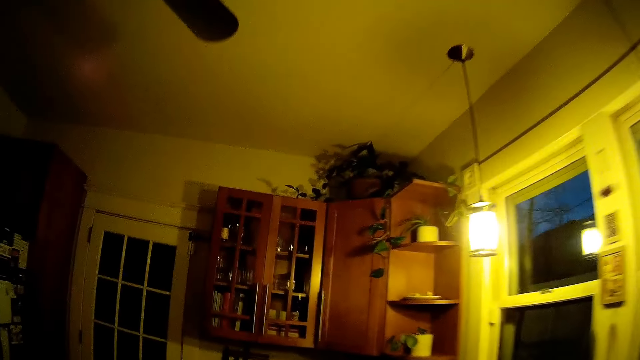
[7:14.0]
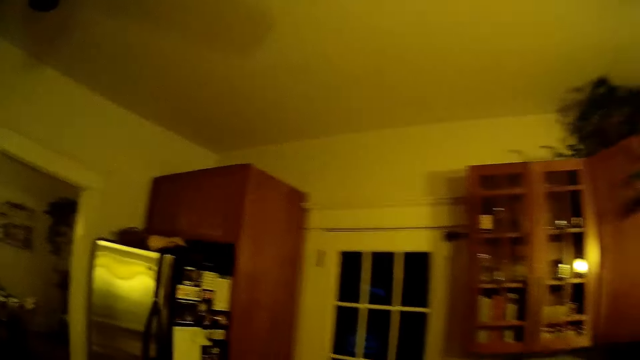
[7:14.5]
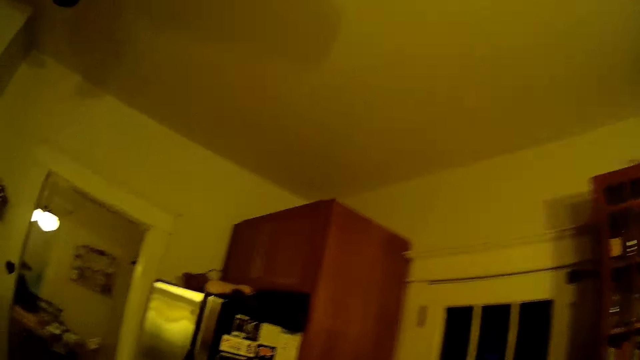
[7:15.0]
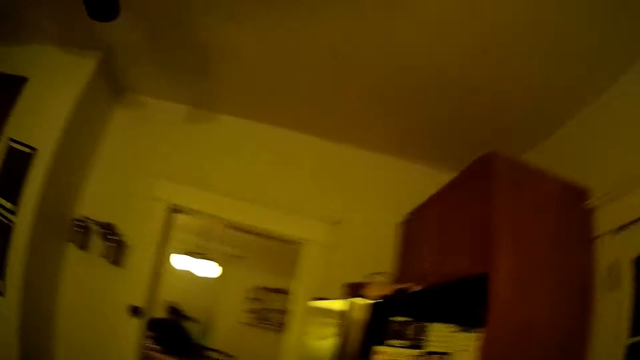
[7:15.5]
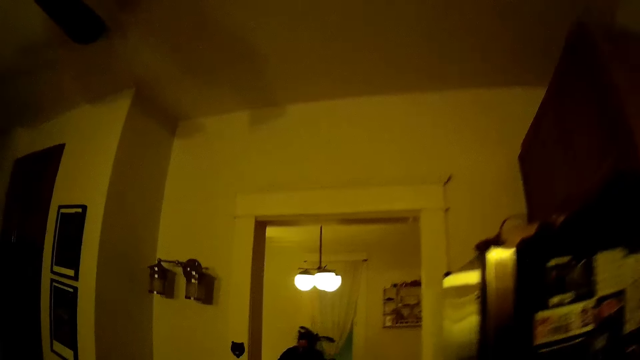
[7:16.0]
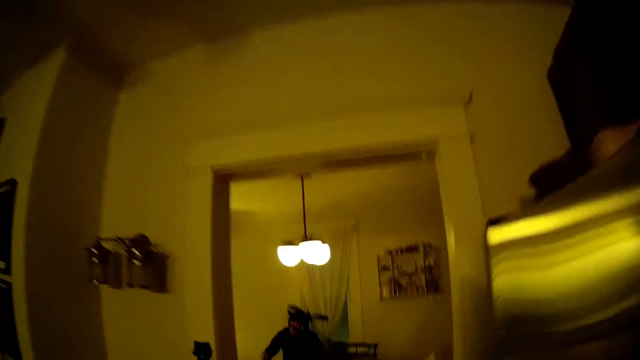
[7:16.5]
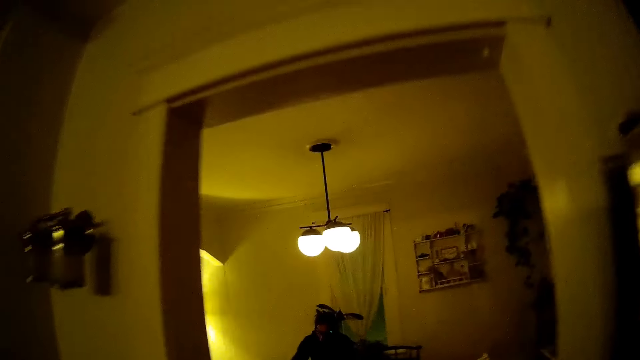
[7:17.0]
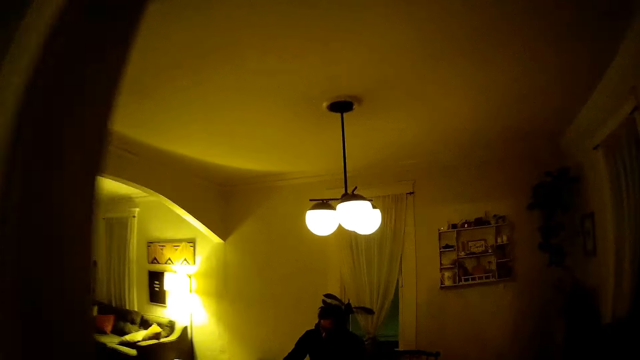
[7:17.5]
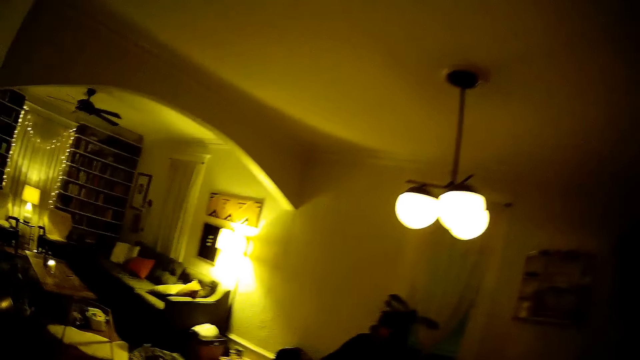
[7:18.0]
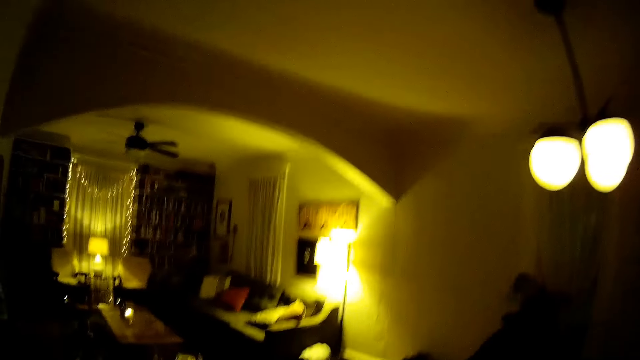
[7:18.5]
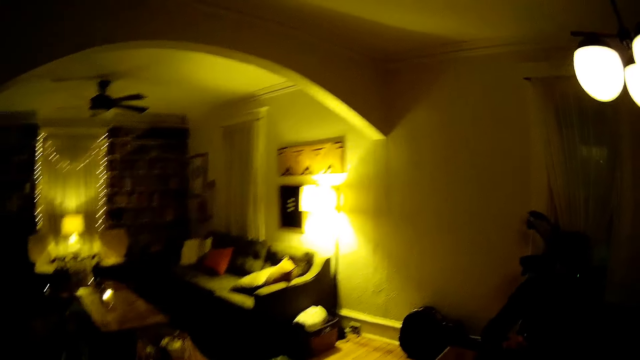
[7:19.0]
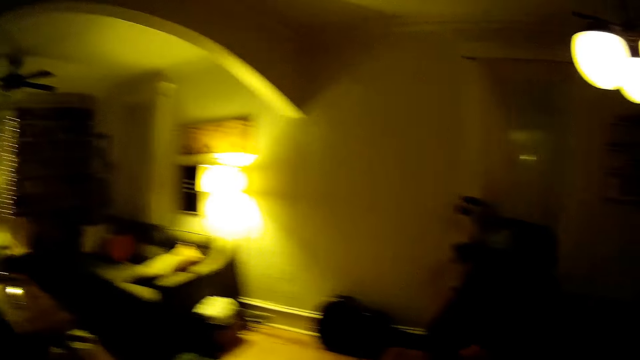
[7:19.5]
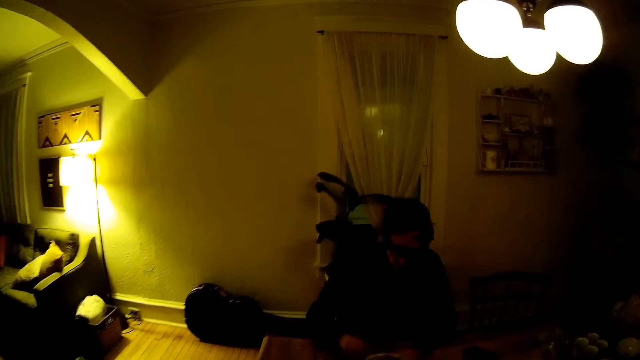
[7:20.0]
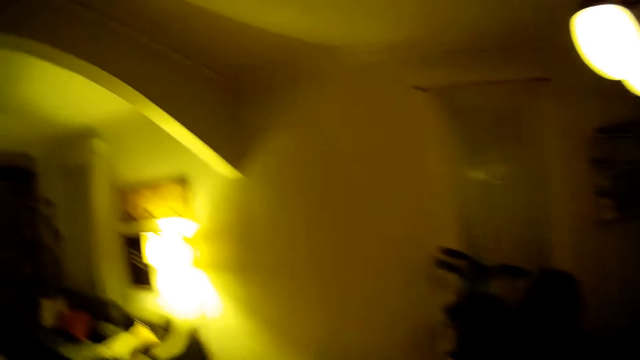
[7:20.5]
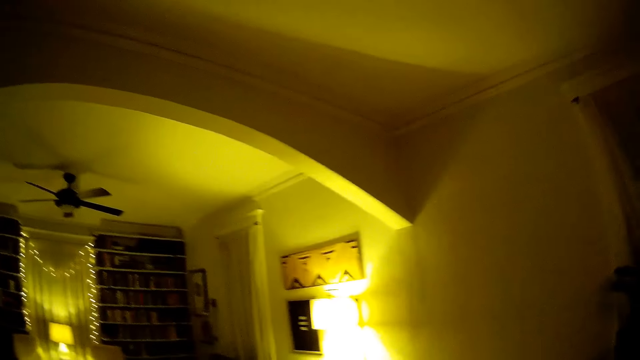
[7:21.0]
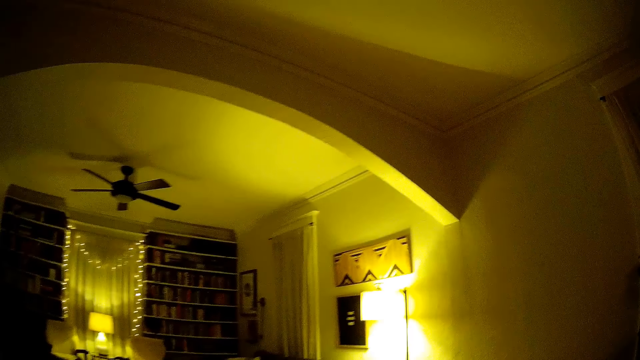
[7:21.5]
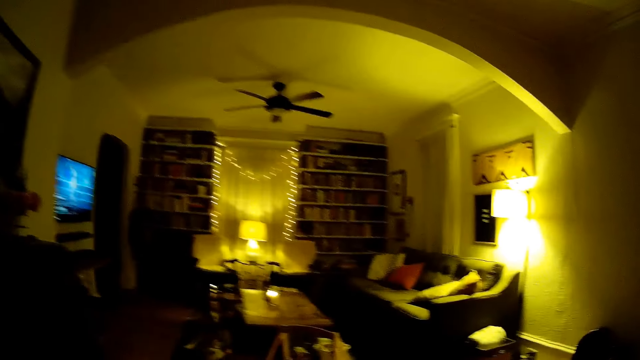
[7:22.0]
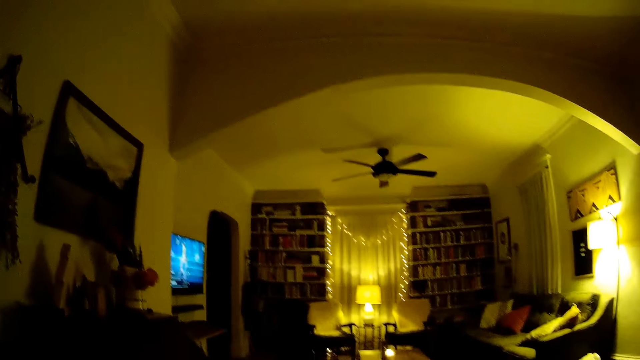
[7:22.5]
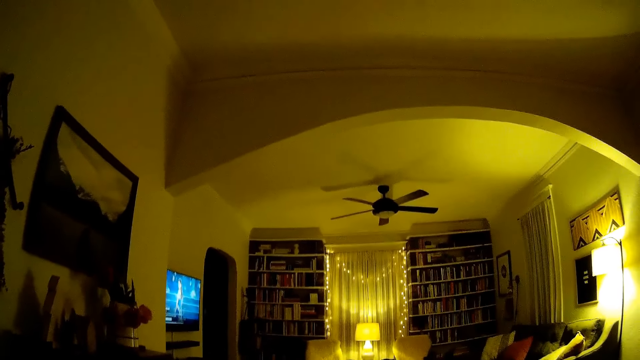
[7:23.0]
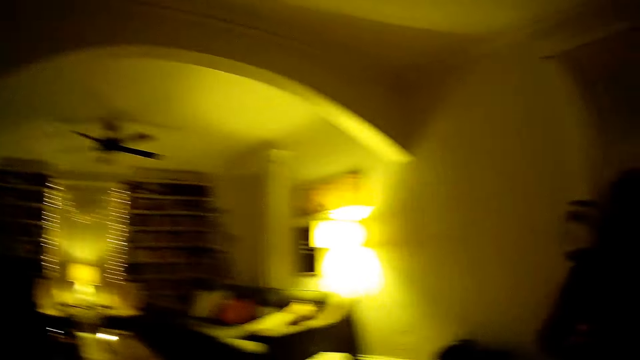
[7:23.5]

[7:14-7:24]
The camera wearer walks to the dining room, towards a man. They look around the room.

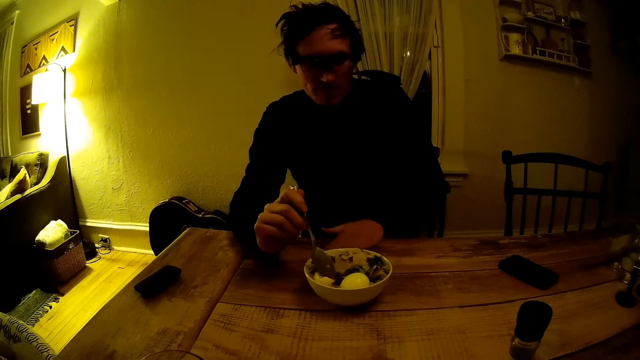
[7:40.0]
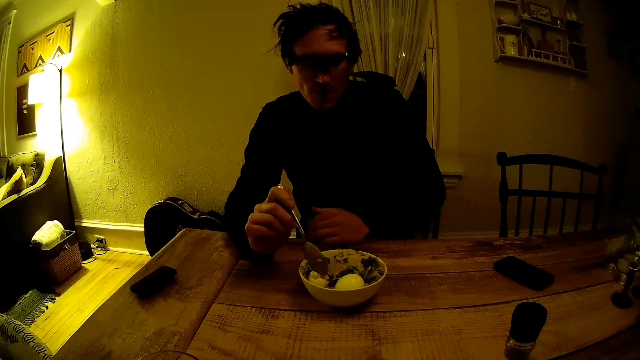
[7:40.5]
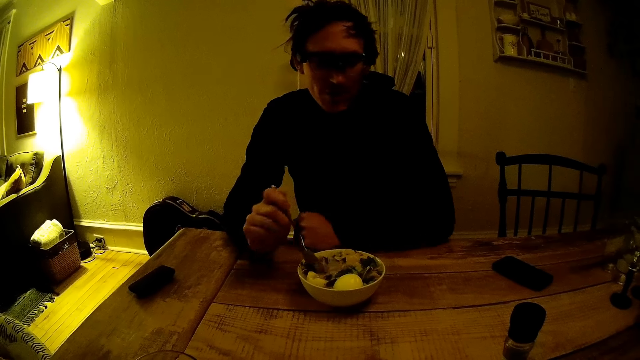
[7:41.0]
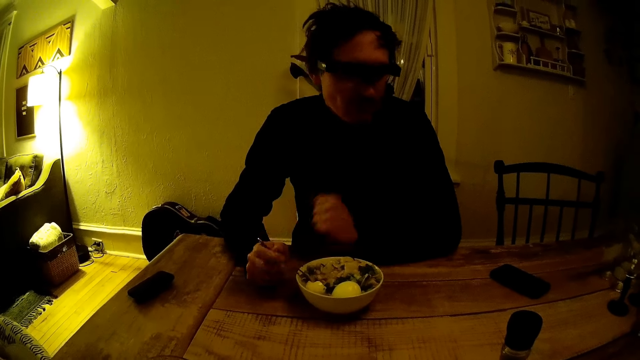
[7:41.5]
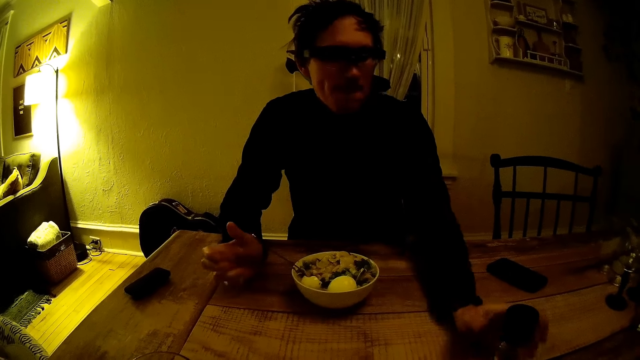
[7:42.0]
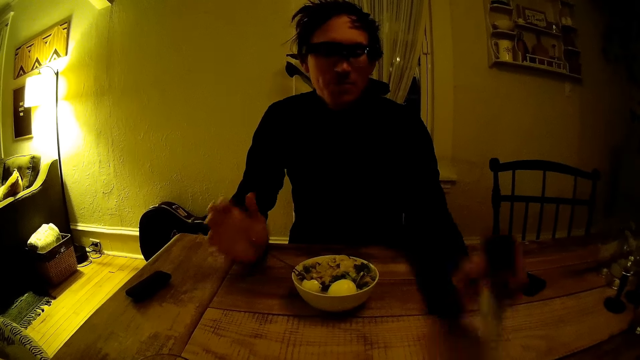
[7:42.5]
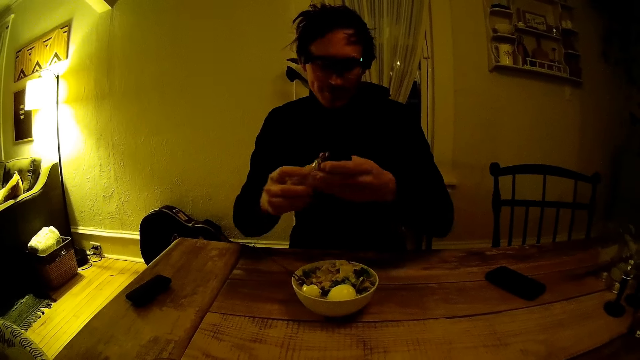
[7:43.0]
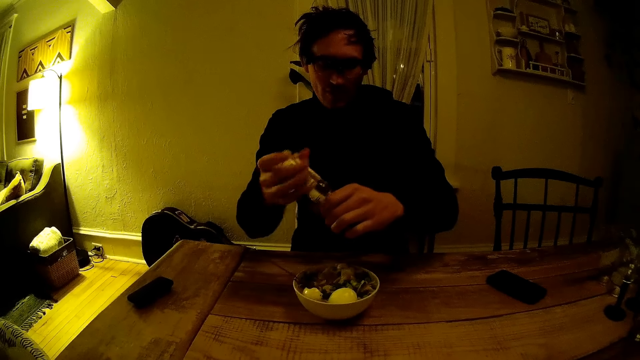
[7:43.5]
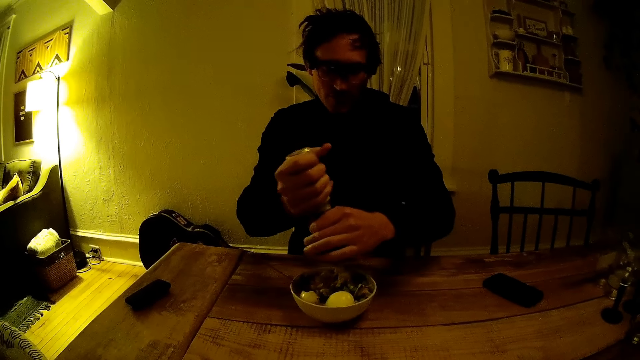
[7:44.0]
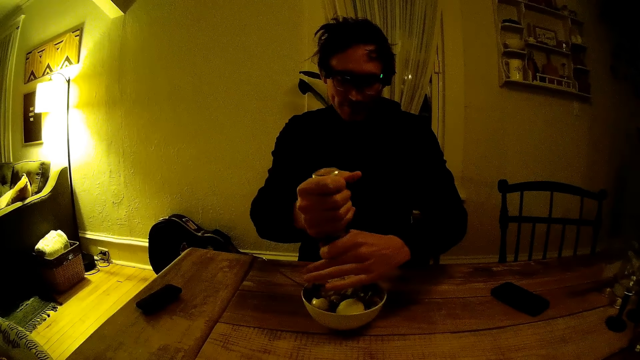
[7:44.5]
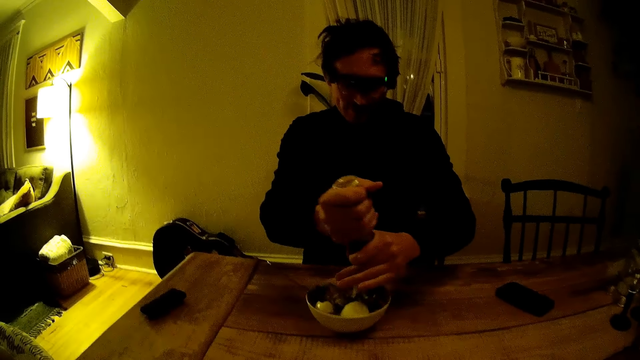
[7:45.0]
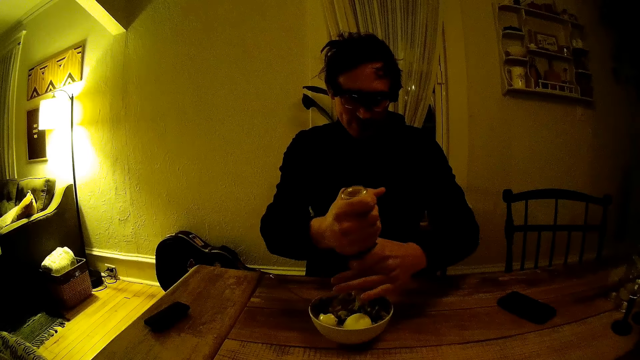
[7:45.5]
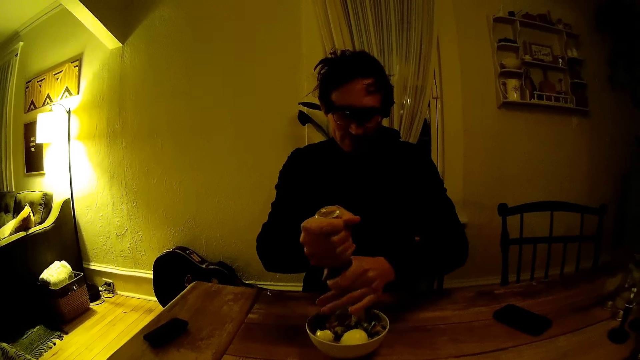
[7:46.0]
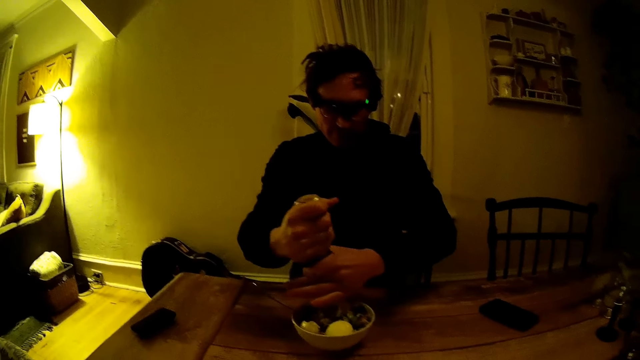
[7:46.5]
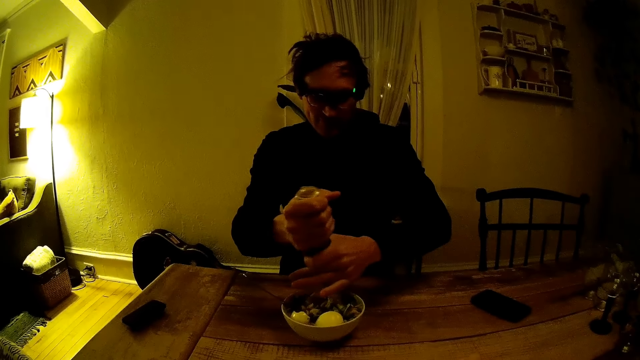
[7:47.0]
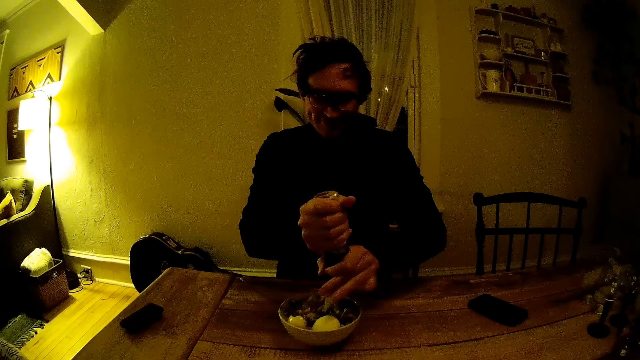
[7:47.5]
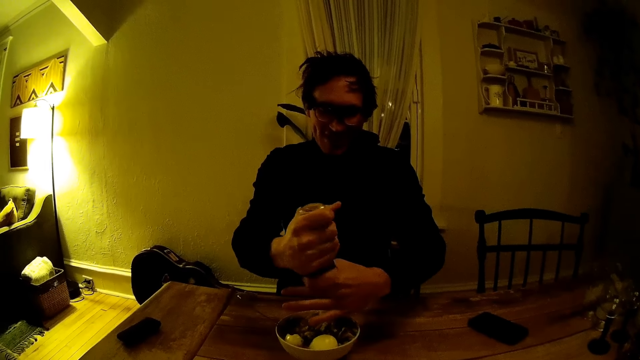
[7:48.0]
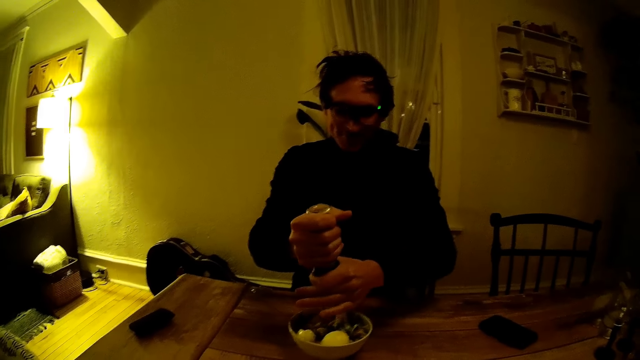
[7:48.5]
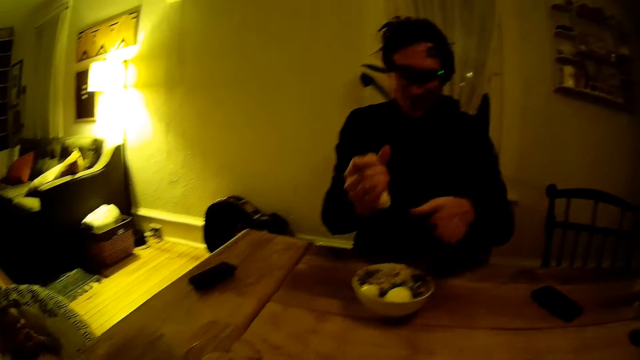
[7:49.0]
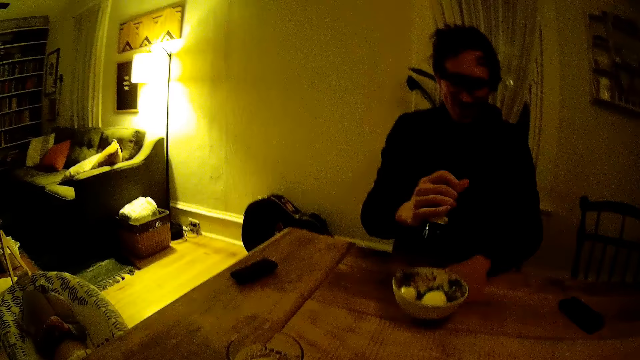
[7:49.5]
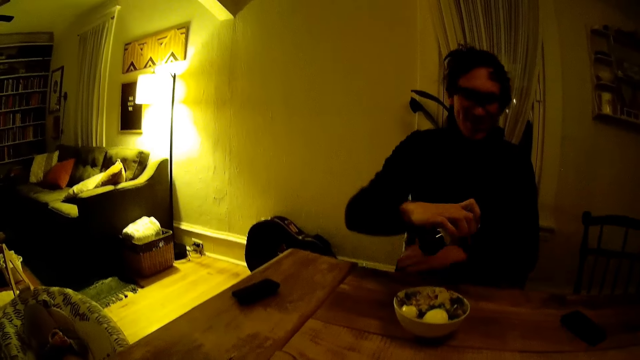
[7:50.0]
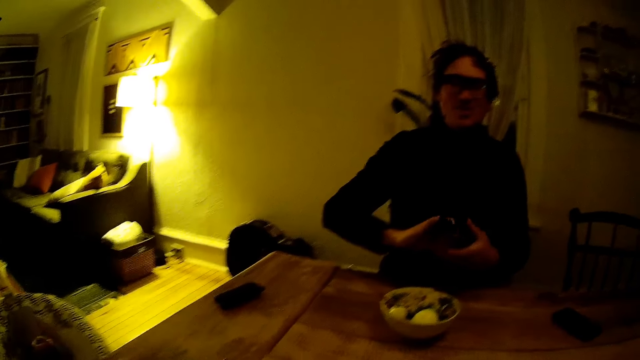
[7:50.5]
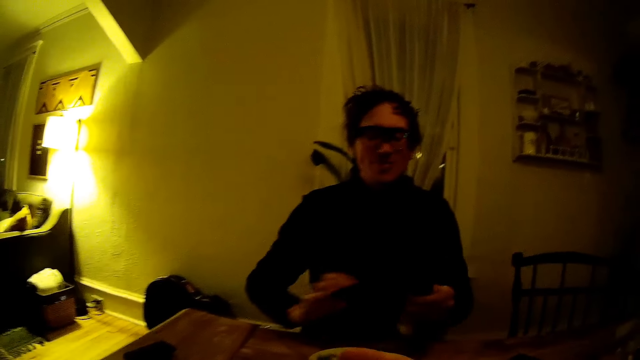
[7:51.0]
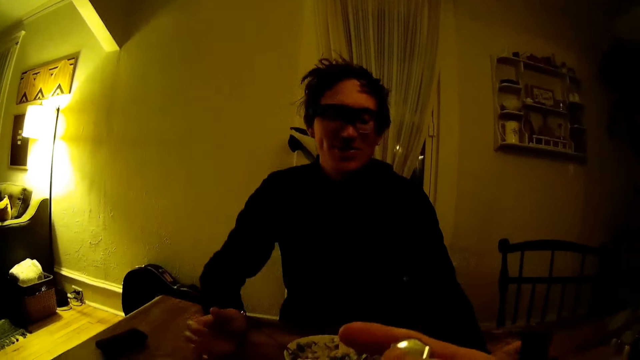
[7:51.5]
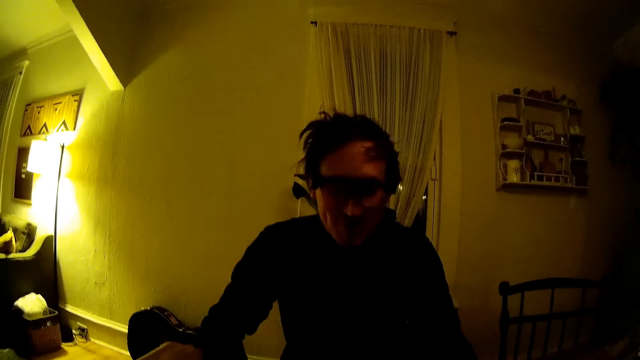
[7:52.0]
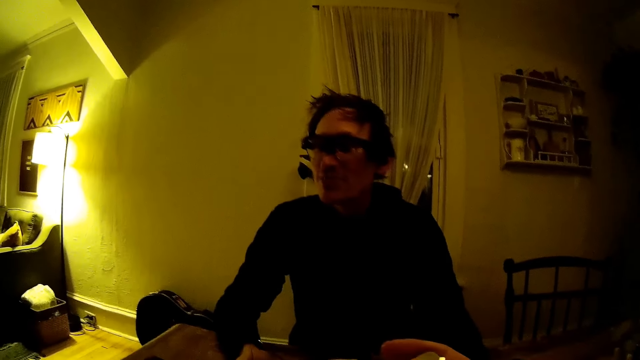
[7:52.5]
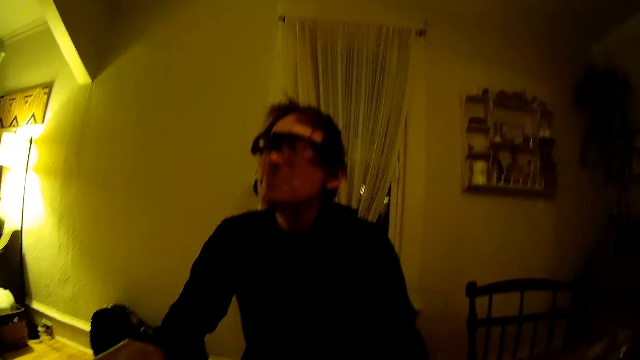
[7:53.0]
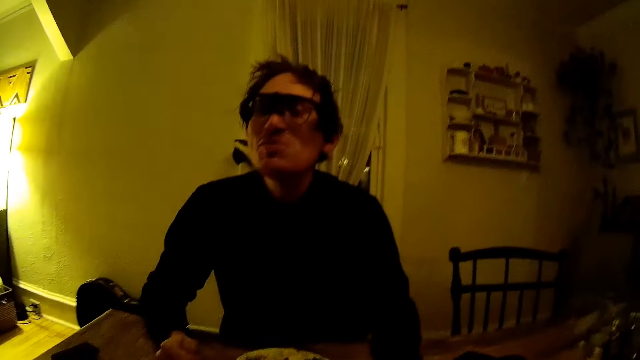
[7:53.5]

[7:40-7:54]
The man releases the spoon in his right hand into the bowl of food. He picks up the jar of spice from the dining table with his left hand, holds the jar of spice with both his hands, and opens the jar of spice into the bowl of food with both his hands. He puts salt in the bowl. He takes his left hand off the jar of spice. He dusts the dining table with his left hand. He passes the jar of spice in his right hand to his left hand. He places the jar of spice in his left hand on the dining table.
